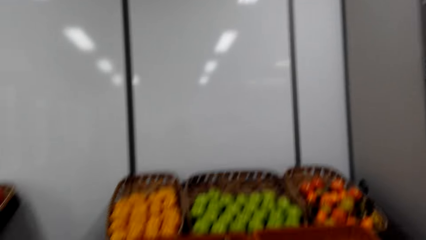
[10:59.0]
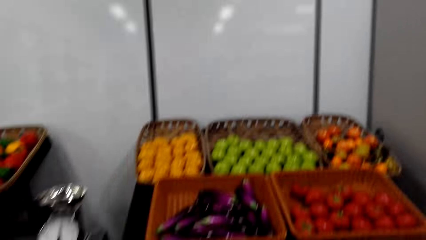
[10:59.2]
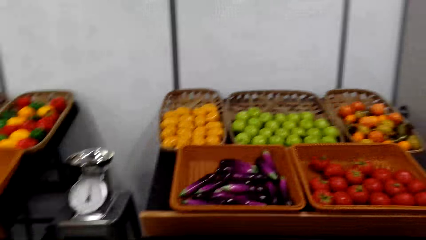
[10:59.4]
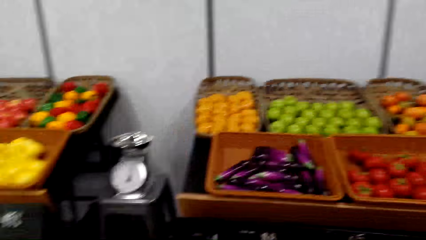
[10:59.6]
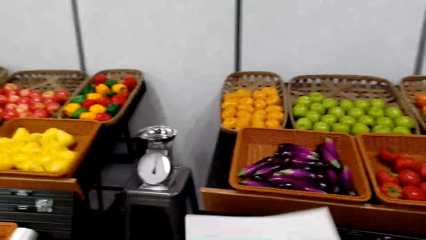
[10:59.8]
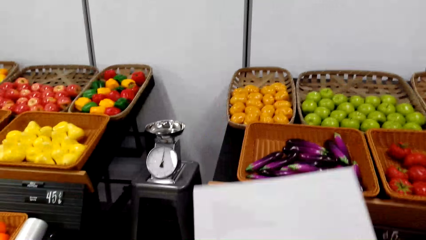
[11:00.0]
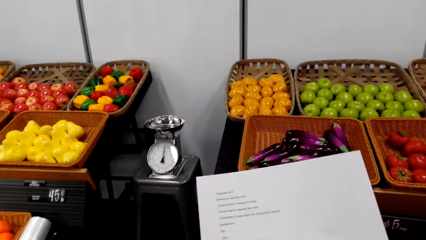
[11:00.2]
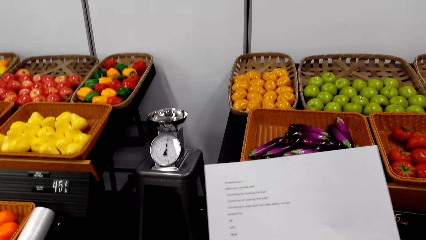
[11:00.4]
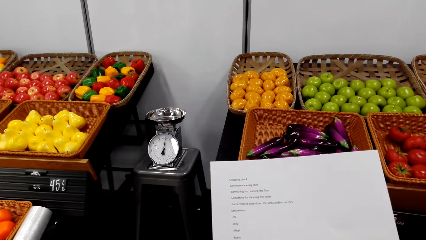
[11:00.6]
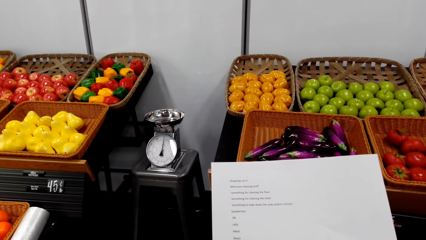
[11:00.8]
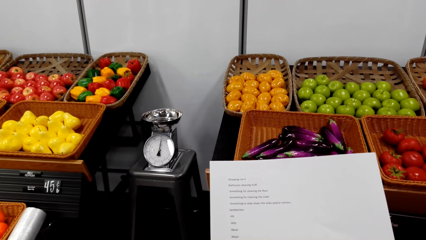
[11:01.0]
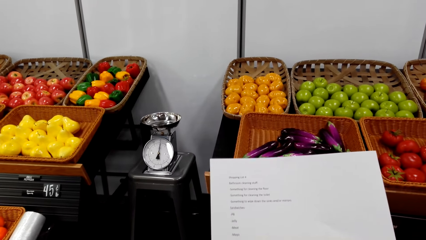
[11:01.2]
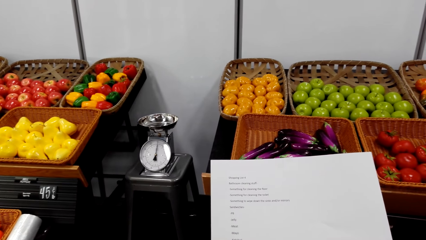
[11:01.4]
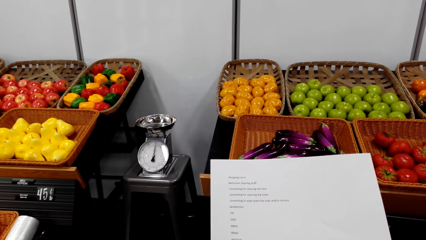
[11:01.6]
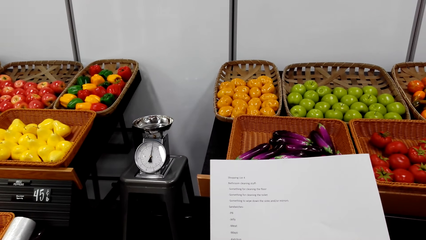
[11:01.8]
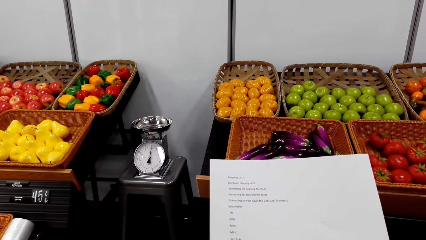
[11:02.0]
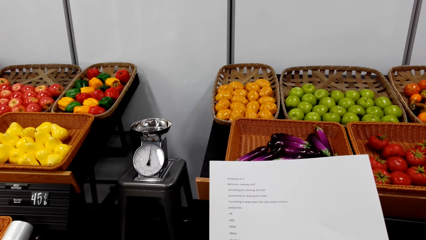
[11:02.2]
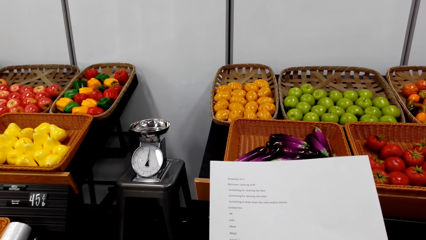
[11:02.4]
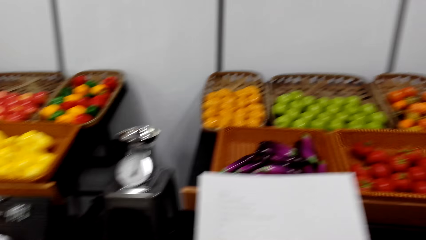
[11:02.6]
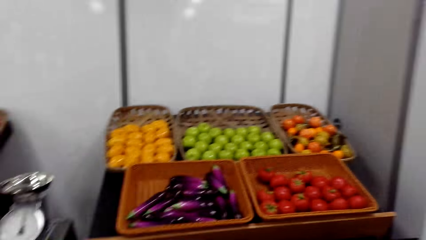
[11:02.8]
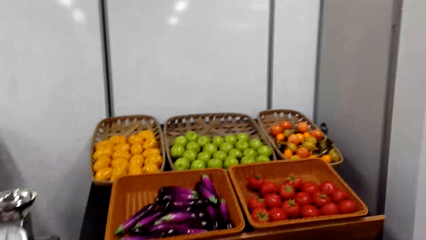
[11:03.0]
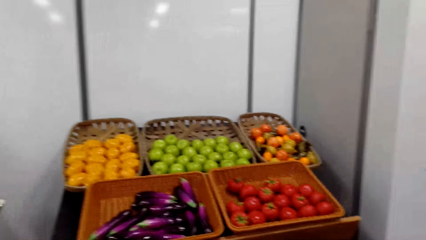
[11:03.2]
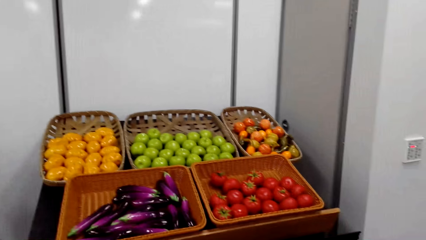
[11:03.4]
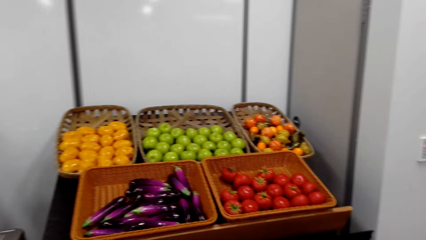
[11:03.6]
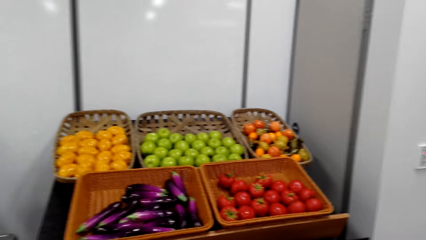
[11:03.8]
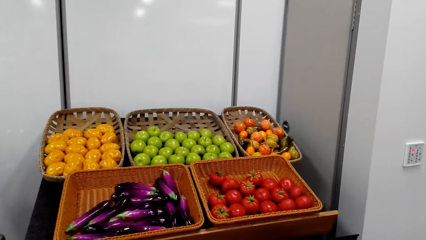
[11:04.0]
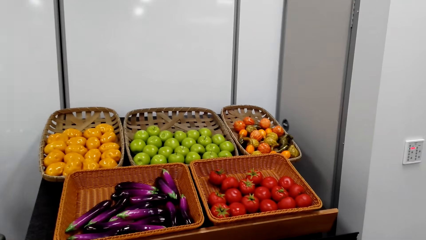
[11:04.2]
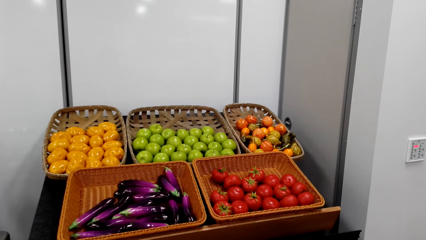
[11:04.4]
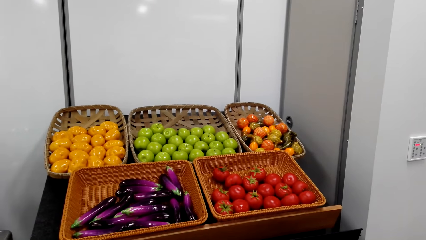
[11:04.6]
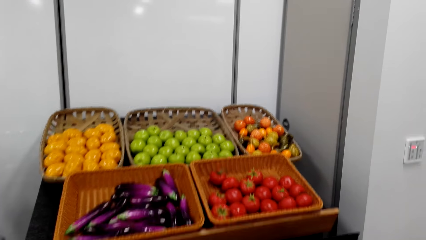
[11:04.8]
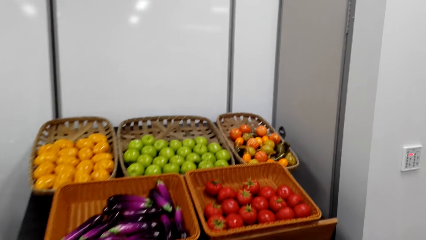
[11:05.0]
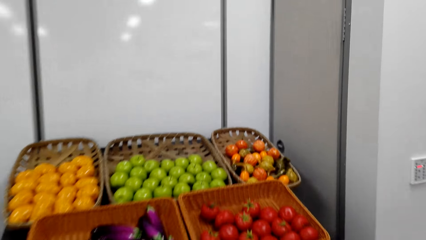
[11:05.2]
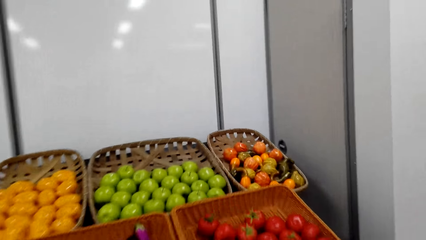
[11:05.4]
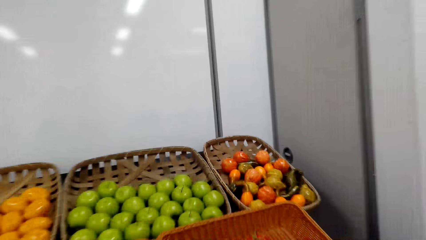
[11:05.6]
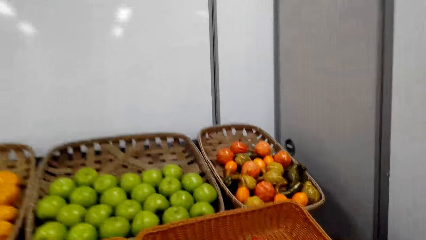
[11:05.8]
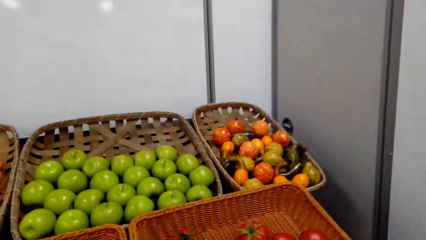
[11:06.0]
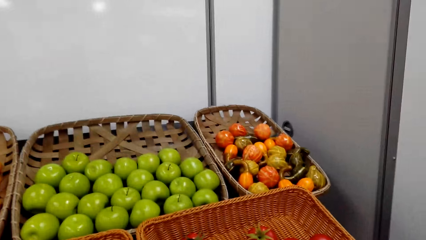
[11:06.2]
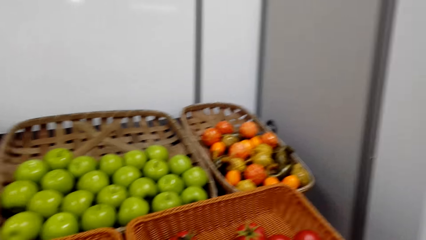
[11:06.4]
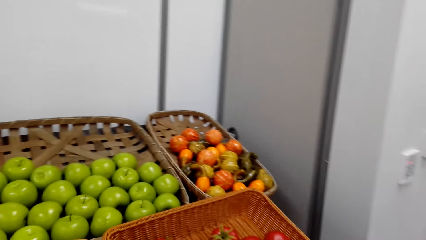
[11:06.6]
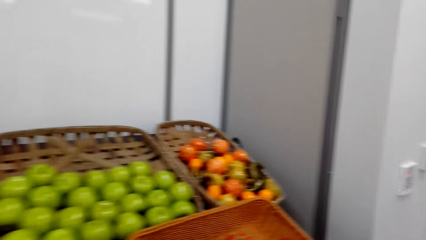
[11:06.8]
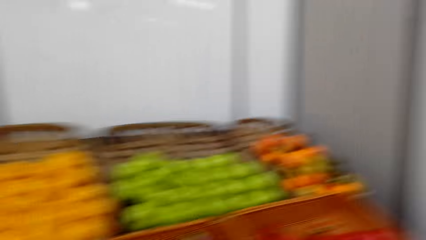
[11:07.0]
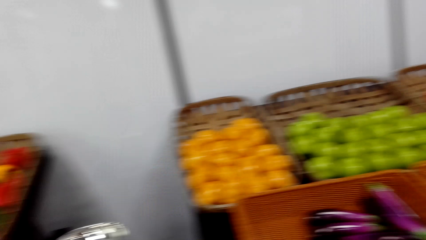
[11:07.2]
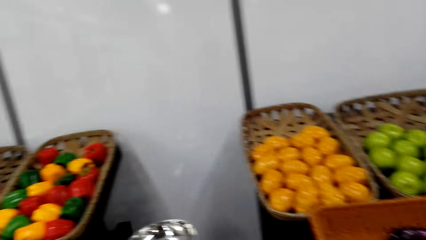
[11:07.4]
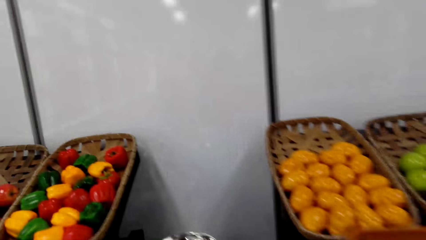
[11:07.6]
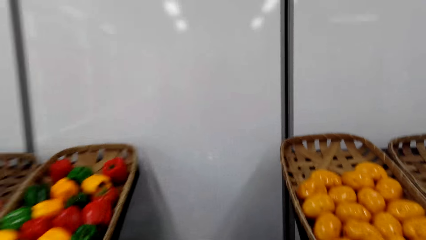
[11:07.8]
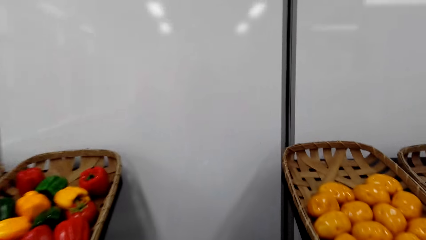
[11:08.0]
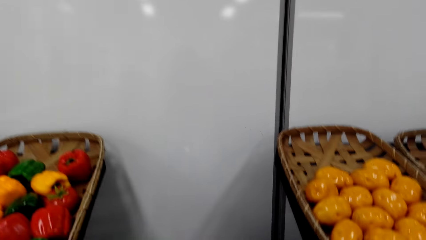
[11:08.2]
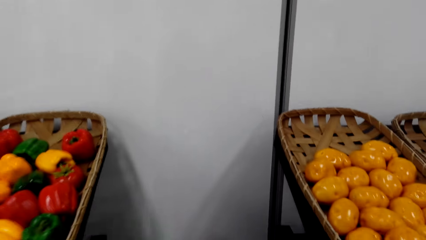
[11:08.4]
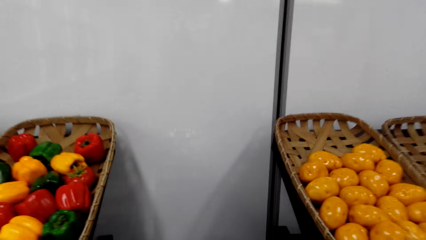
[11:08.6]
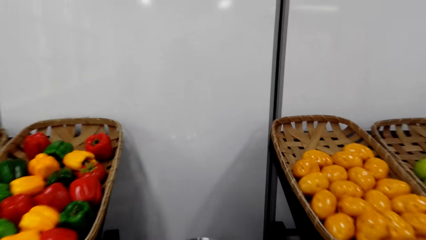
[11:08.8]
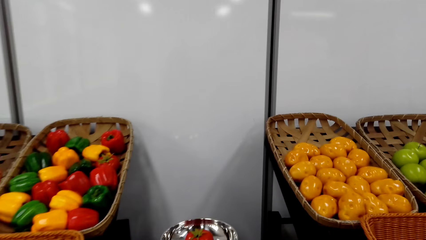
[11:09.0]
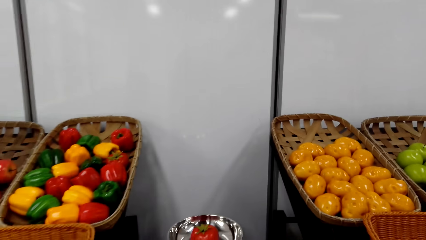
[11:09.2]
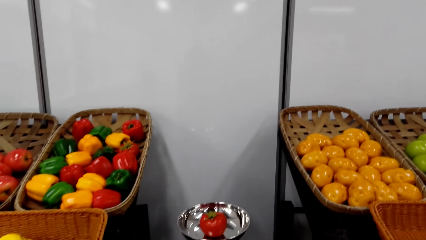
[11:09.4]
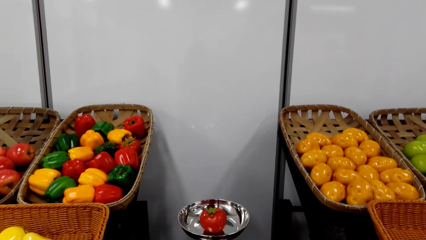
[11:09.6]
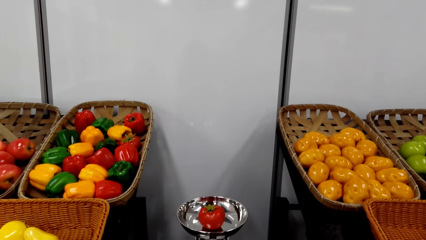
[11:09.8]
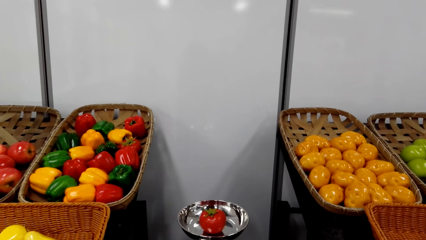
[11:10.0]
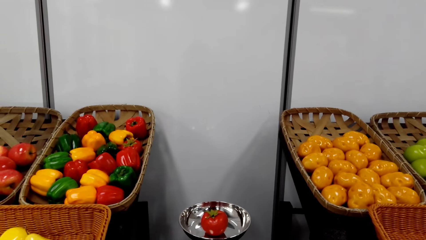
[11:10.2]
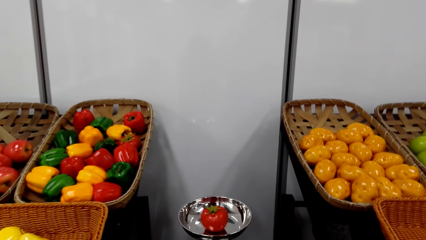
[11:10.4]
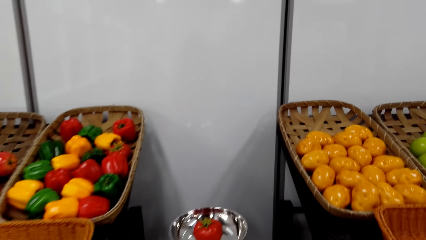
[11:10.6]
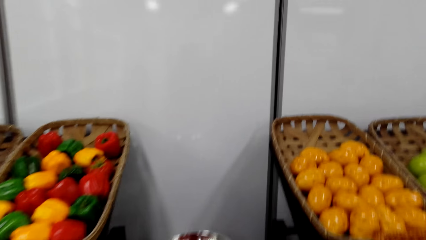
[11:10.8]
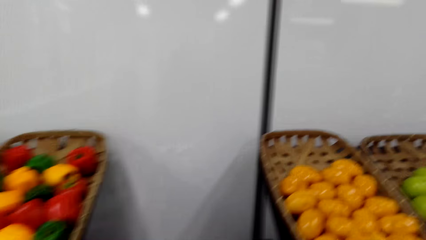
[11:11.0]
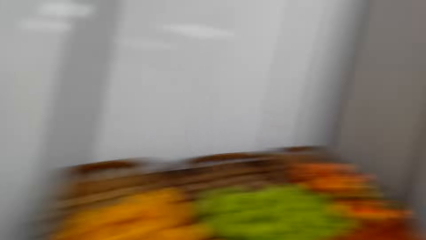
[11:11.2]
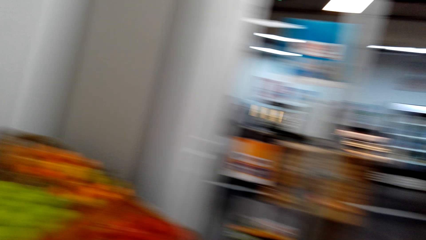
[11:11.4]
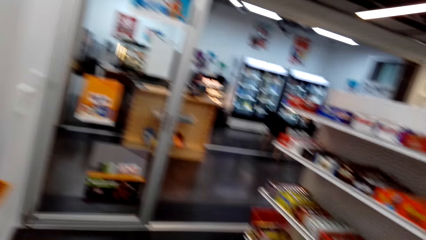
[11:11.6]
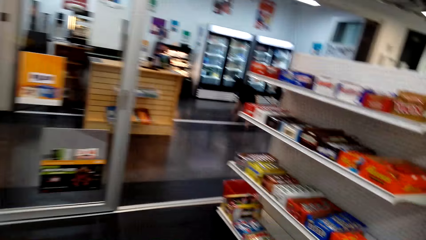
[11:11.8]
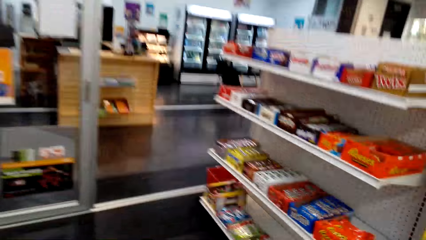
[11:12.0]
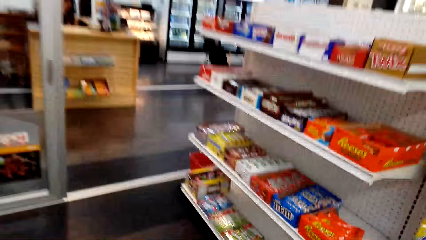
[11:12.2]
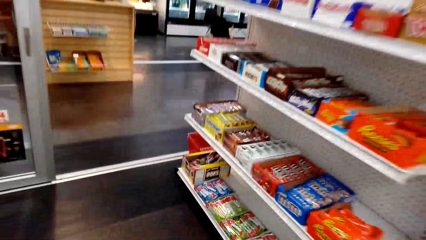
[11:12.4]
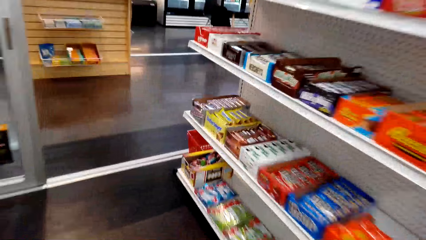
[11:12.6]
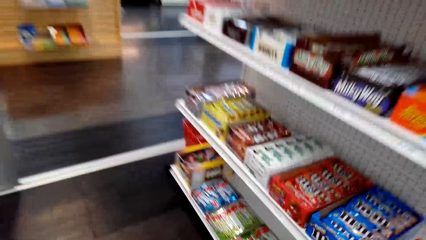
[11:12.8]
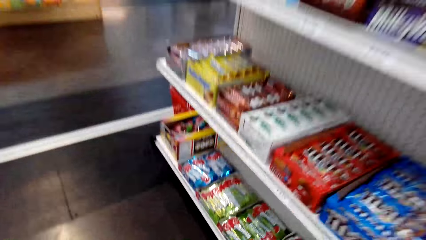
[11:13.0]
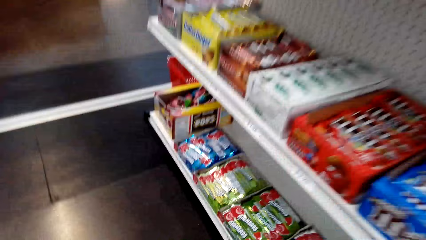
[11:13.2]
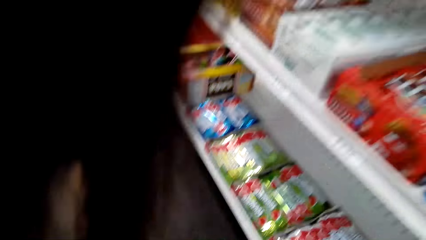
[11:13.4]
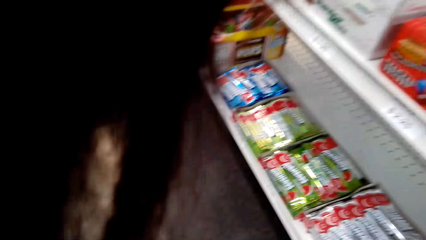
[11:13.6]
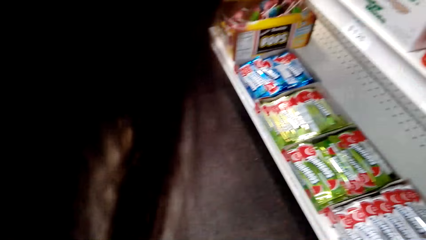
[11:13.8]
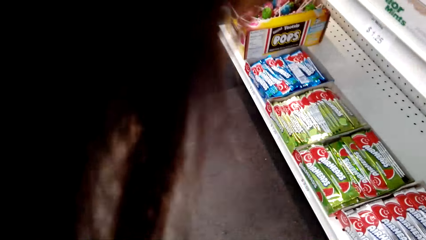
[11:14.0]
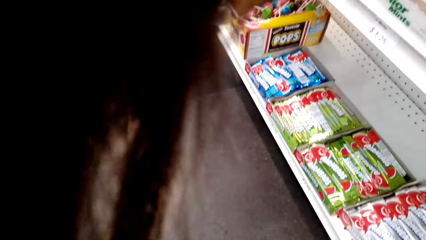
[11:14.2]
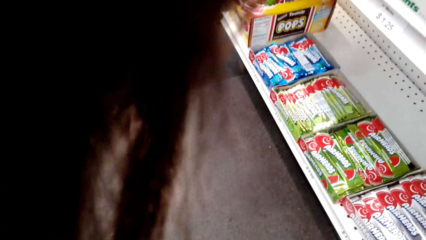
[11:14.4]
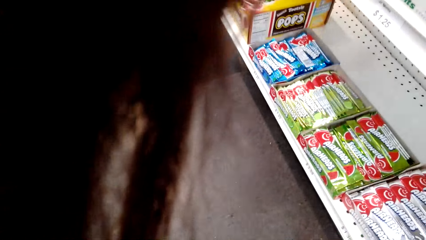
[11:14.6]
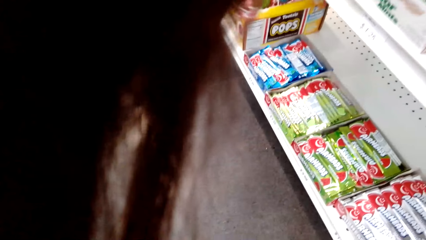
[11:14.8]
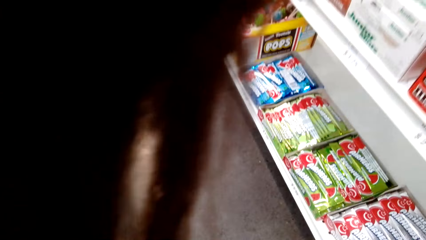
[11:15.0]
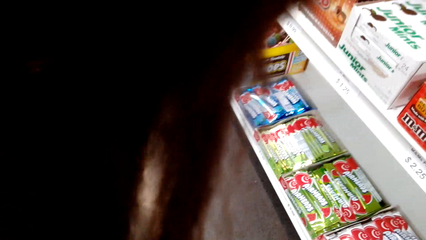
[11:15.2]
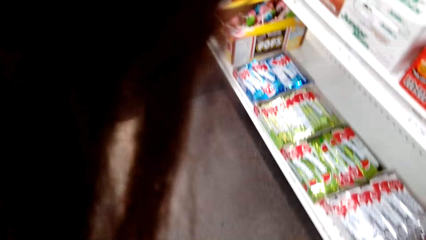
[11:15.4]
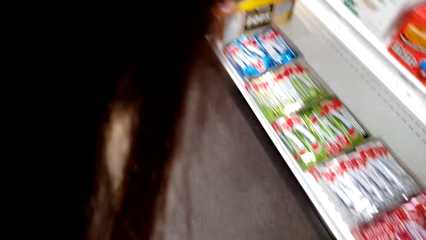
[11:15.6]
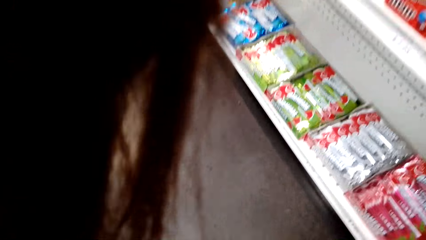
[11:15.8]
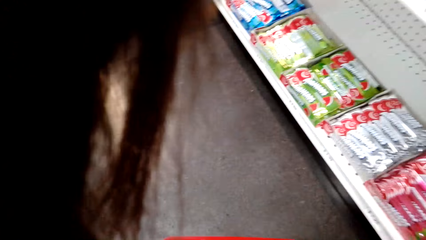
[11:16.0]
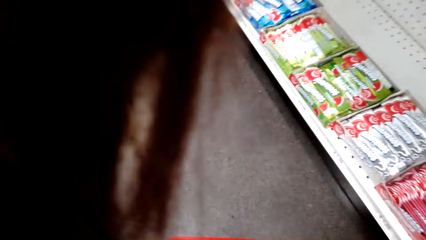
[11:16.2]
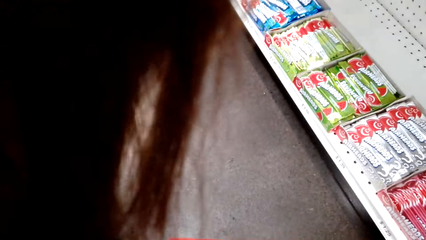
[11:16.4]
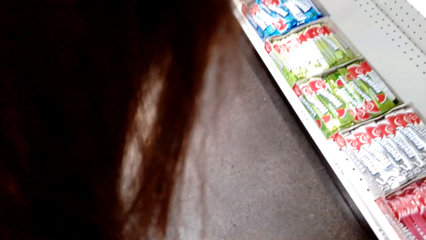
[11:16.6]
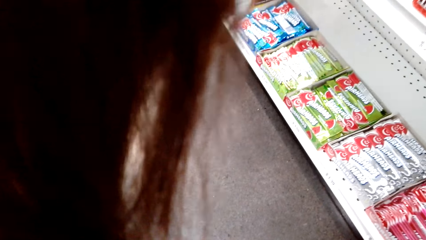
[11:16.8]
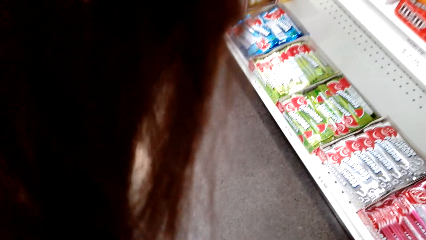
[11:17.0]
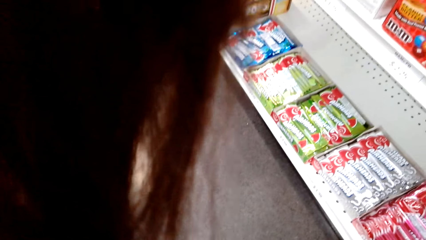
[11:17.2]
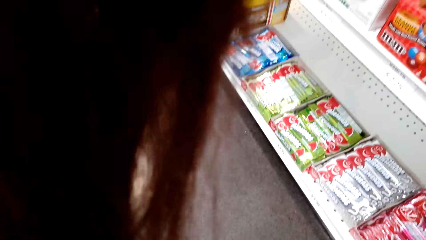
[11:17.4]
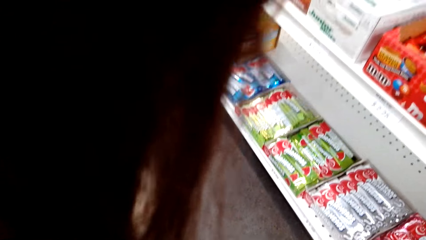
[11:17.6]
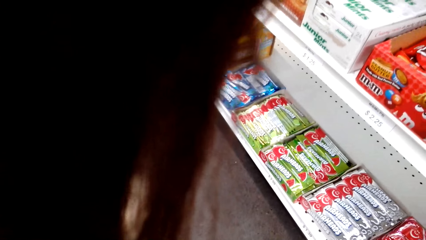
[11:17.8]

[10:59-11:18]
The camera wearer reads the shopping list. They pick up a tomato. They walk around.
